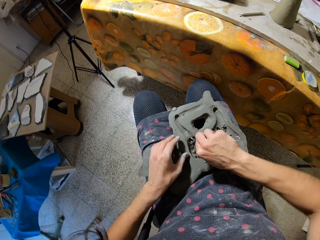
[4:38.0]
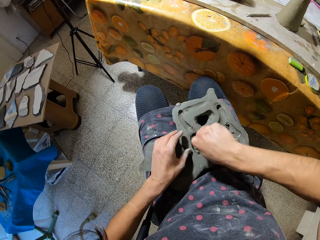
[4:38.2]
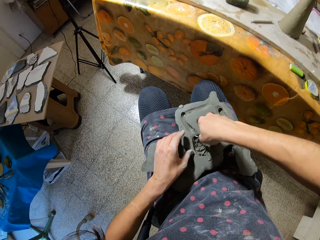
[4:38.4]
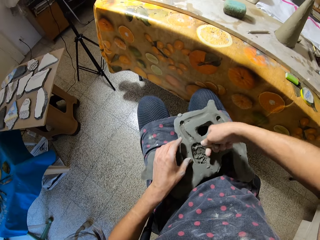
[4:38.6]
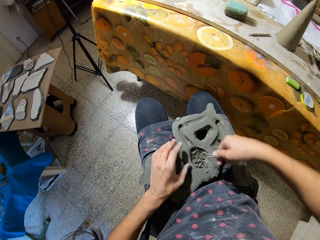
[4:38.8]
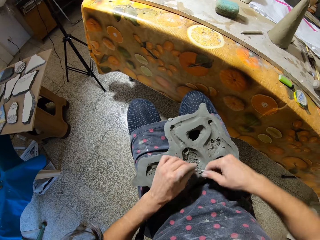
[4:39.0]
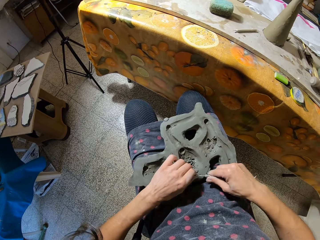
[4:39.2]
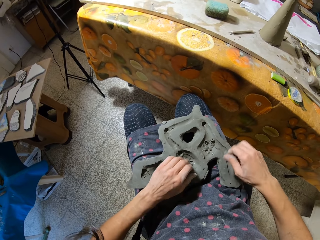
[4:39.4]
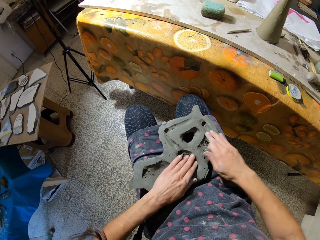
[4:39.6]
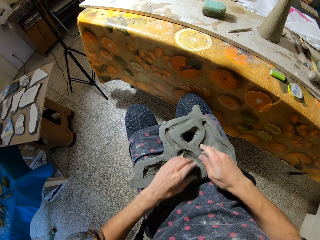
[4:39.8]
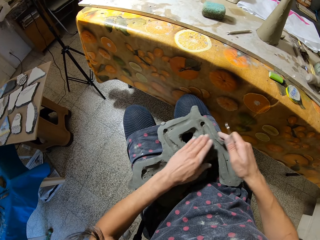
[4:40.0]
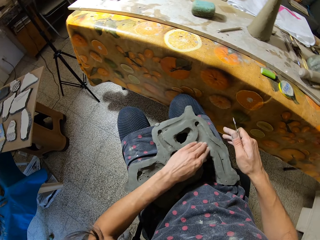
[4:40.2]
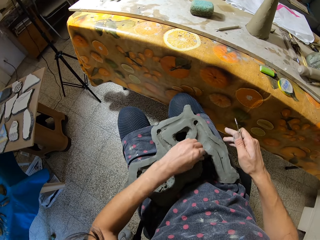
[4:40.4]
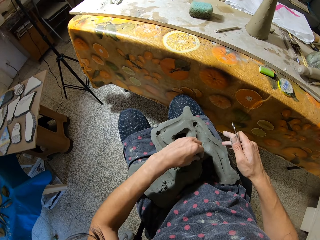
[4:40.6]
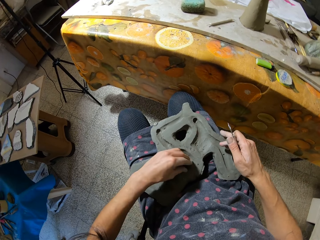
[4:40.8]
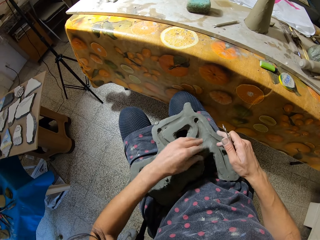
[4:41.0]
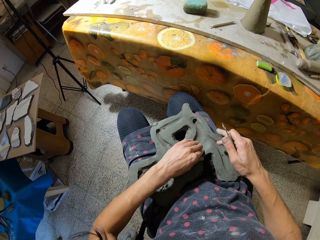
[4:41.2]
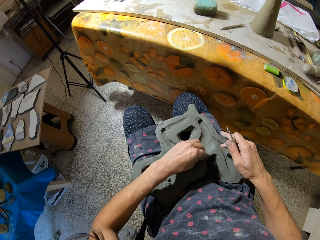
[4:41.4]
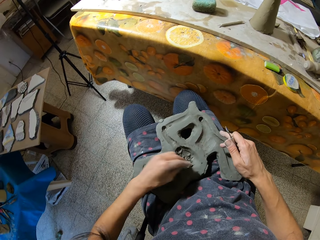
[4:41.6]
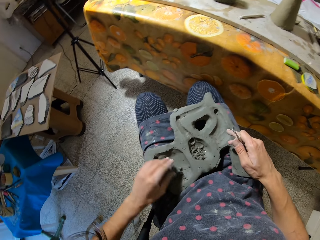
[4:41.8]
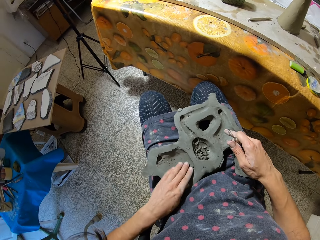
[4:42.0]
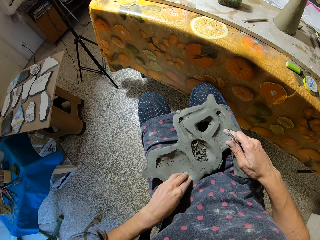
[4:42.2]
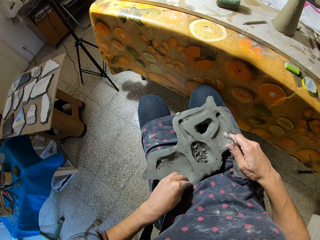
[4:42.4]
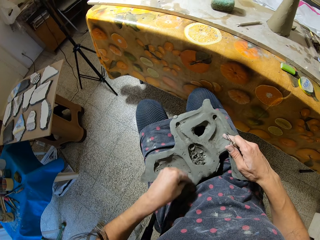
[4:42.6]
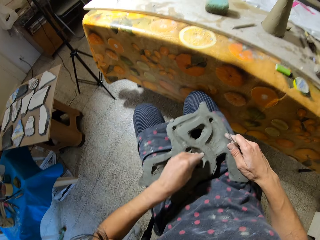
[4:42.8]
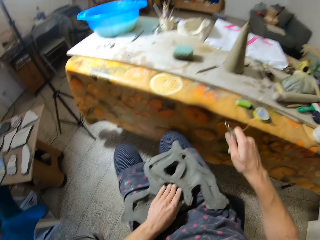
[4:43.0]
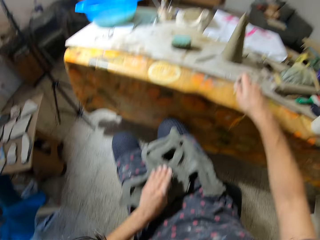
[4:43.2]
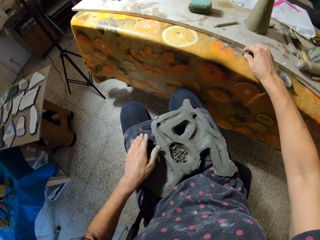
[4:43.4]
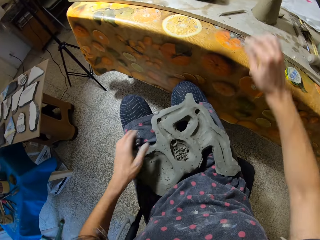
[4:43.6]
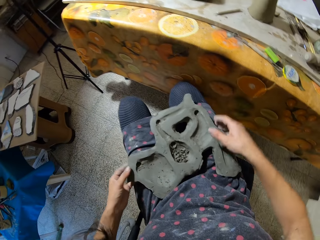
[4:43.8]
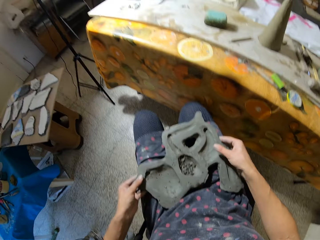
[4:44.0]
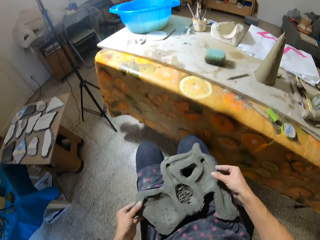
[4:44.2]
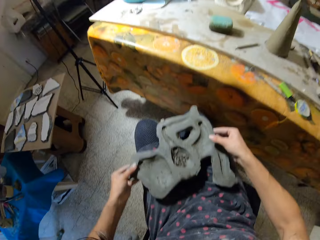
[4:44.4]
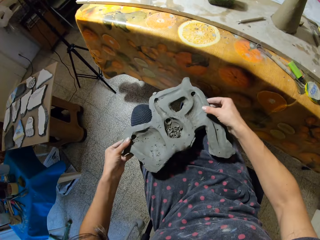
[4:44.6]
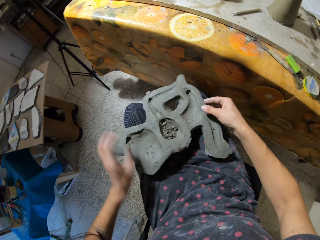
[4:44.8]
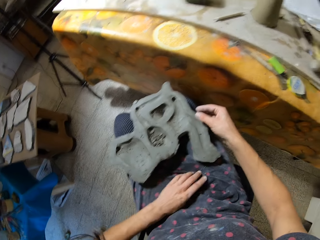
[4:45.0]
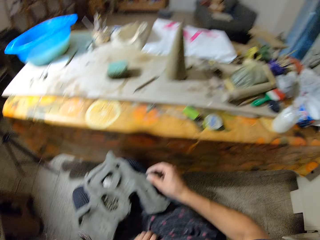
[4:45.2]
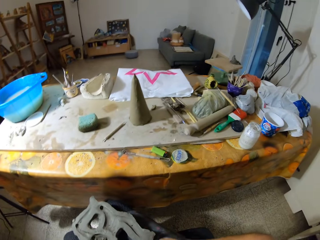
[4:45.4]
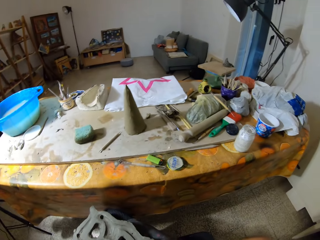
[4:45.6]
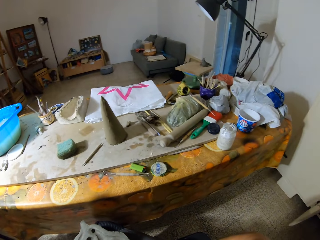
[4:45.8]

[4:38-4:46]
The camera wearer drills the clay mold with the loop tool in his right hand. He cleans the loop tool in his right hand with his left hand. He wipes the clay mold with both hands. He wipes the clay mold with his left hand. He drops the loop tool on the table with his right hand. He puts dirt together on the sculpture using his left hand. He adjusts the clay mold on his lap with both hands. He holds the sculpture with both hands. He dusts the clay on his cloth with his left hand.

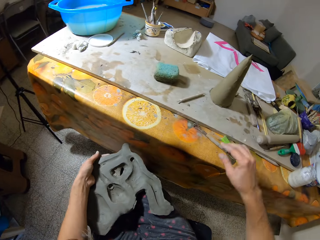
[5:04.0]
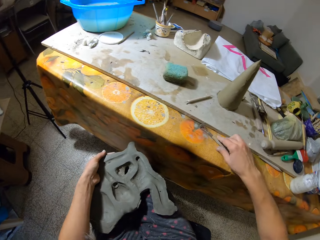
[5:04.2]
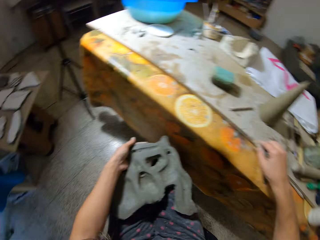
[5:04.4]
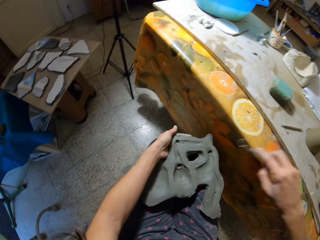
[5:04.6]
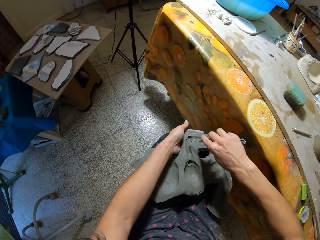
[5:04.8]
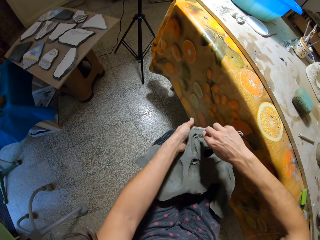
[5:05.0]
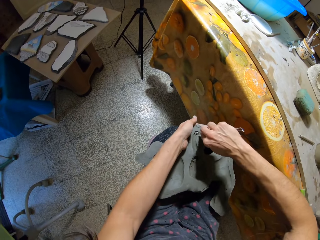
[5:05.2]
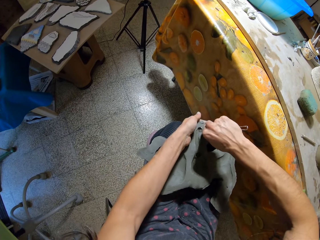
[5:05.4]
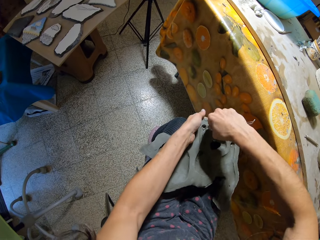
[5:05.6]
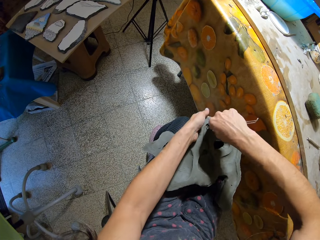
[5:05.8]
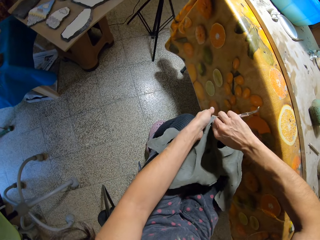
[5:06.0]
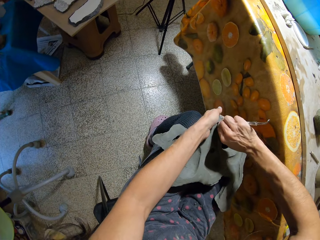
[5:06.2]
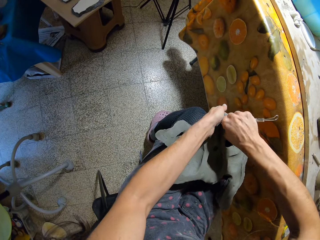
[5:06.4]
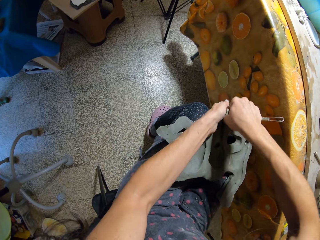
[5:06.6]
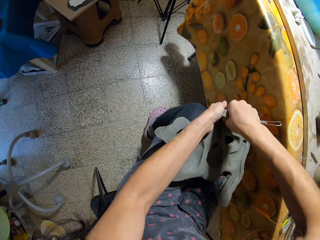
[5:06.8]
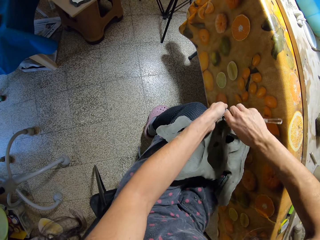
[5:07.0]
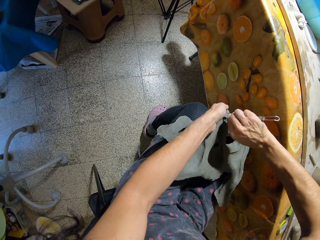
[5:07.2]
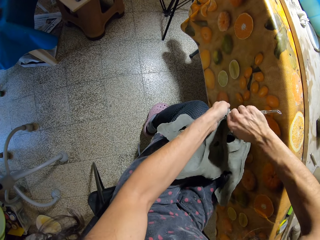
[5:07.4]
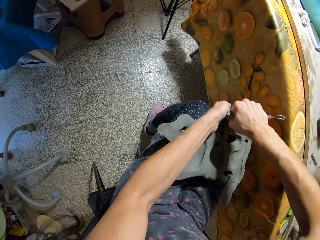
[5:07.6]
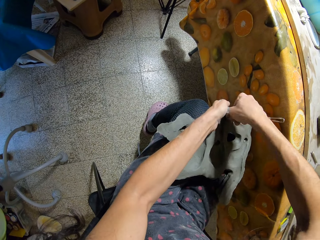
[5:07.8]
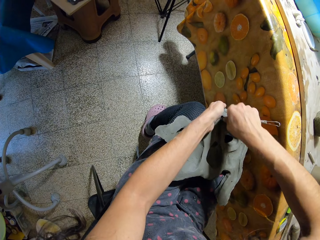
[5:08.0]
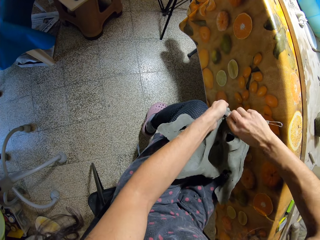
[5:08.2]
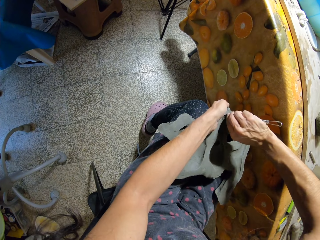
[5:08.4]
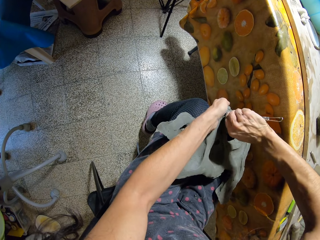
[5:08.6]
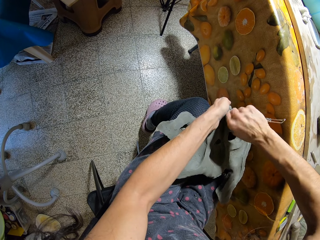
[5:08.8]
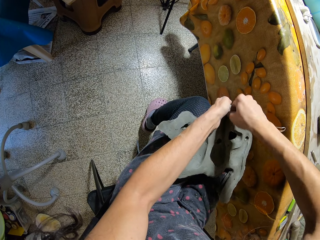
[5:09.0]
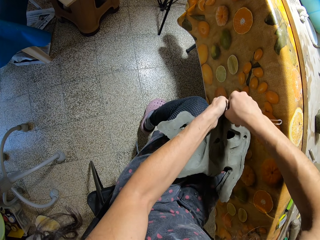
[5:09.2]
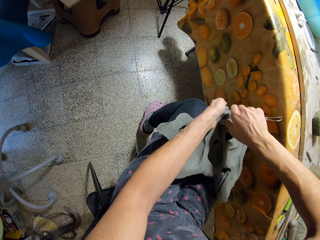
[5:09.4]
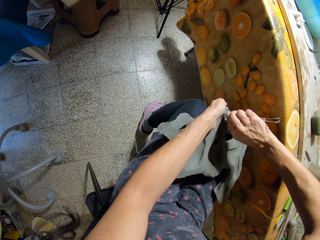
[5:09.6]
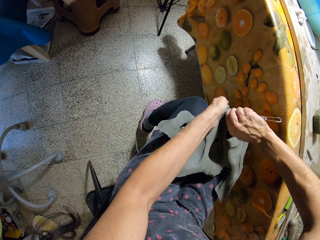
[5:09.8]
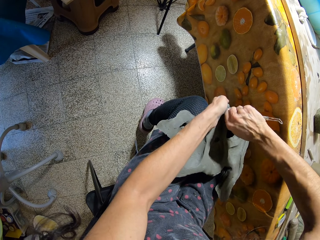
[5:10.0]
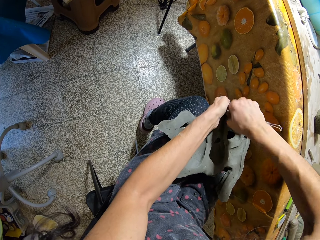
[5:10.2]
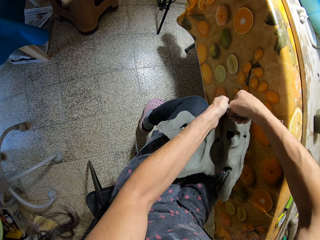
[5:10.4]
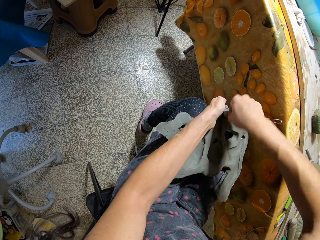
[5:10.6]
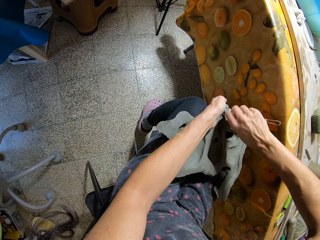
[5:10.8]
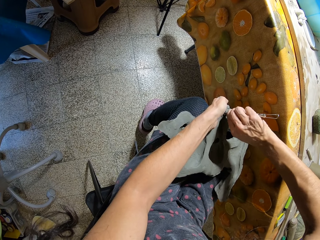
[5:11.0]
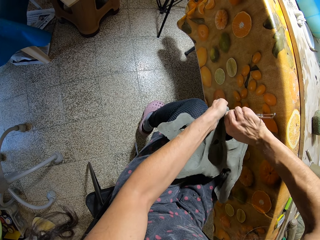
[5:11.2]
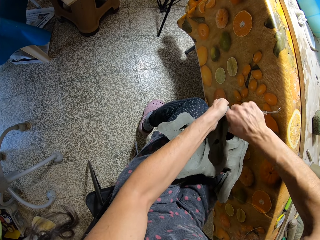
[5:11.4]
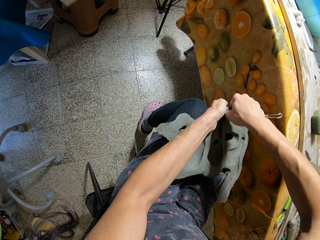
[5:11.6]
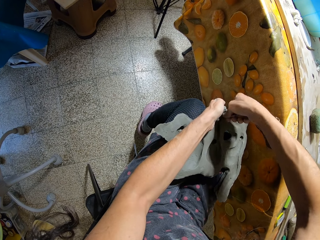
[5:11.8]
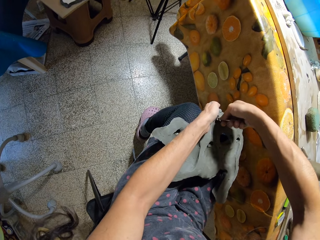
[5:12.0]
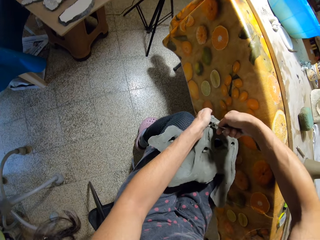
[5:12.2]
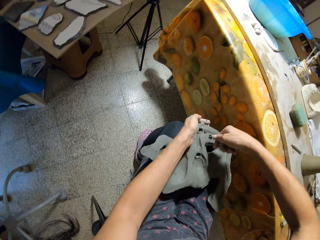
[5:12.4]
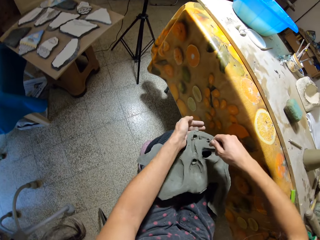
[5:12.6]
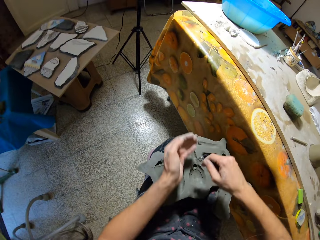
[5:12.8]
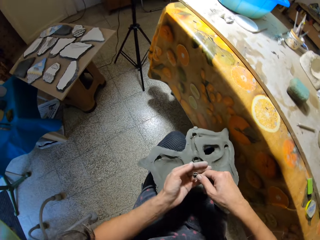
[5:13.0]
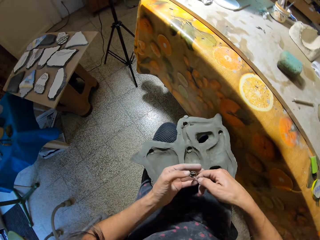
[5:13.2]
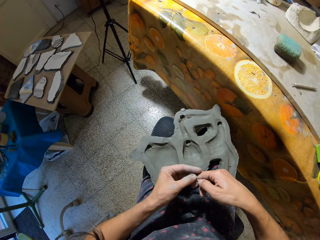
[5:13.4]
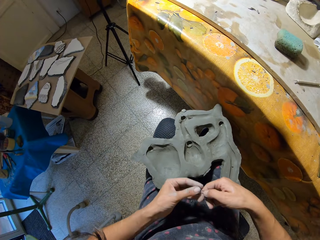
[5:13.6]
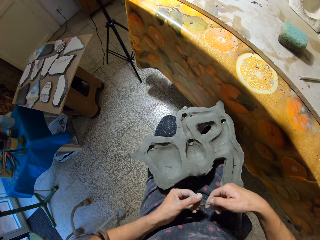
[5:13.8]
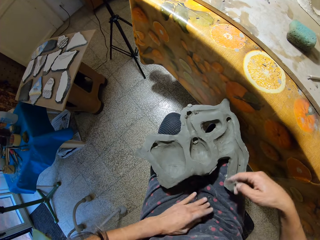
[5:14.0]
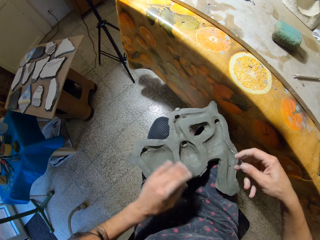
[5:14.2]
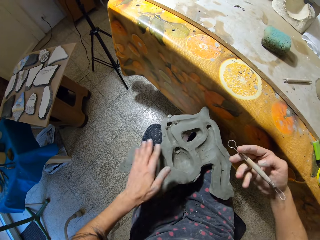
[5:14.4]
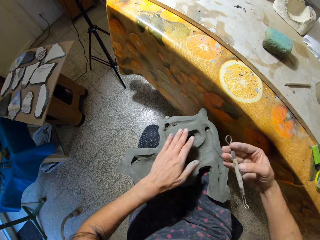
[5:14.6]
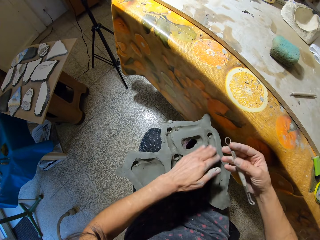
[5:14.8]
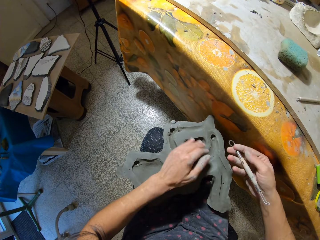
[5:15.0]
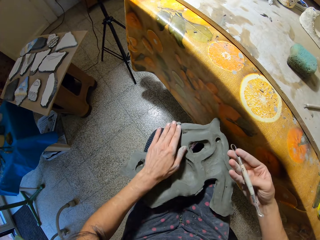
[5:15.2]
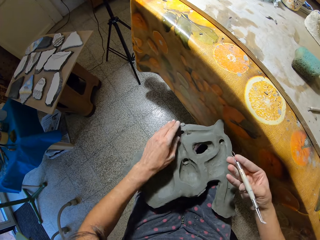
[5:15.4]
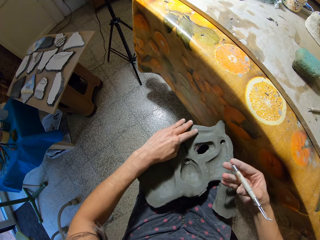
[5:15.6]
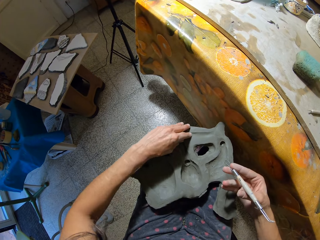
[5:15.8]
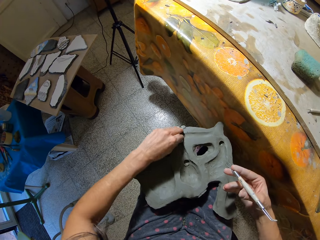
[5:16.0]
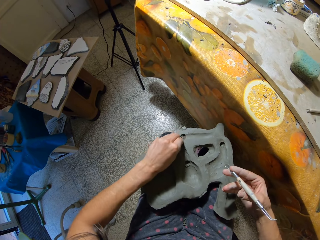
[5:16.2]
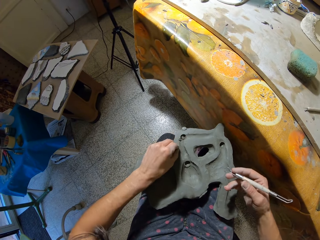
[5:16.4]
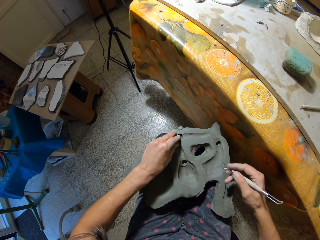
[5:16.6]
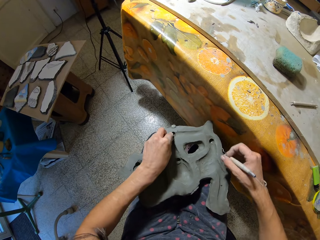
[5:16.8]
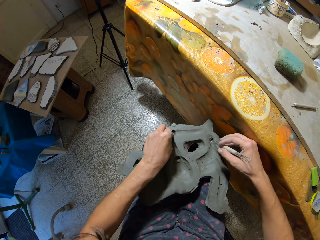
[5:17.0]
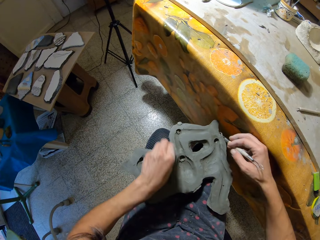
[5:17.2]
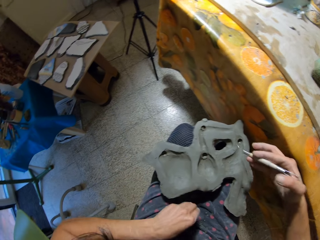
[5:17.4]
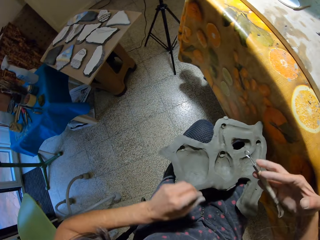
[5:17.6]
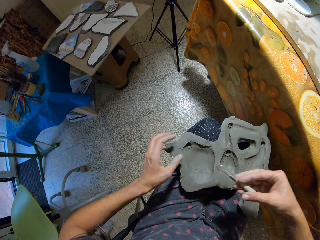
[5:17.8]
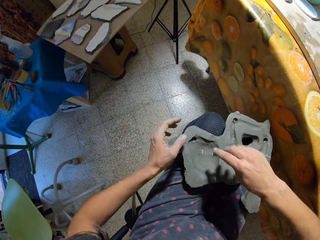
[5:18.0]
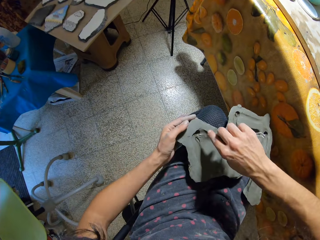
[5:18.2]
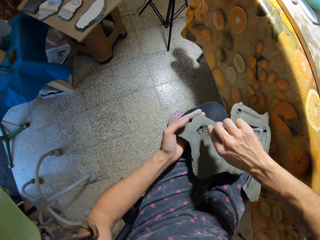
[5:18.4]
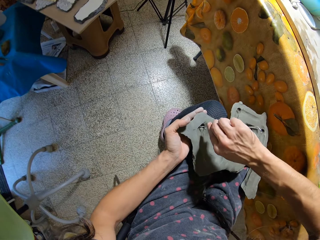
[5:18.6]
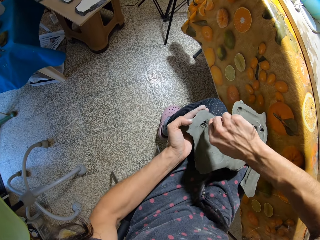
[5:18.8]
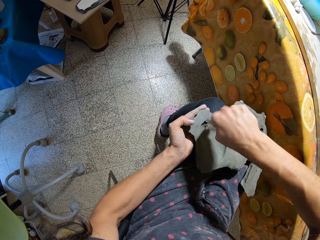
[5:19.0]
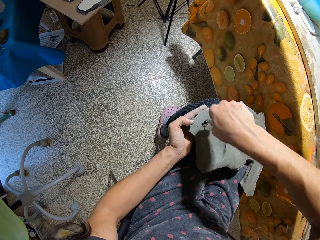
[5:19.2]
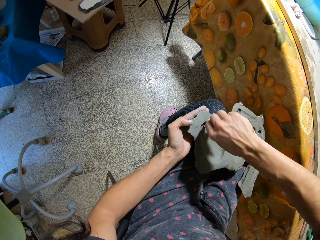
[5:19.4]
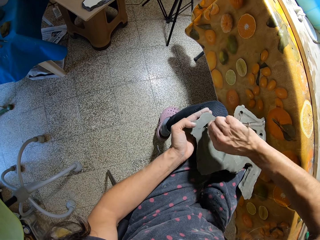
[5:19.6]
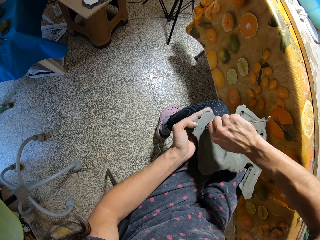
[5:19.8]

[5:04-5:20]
The camera wearer picks the ribbon tool from the table with her right hand. She scrapes clay from the sculpture with the ribbon tool in her right hand. She removes the clay on the ribbon tool with her left hand. She wipes something with her left hand. She wipes the mold clay with her left hand. She dusts clay on the sculpture with her left hand. She removes clay from the sculpture with her left hand. She scrapes clay from the sculpture with the ribbon tool in her right hand.
